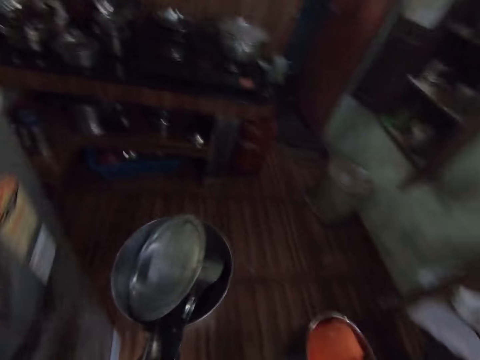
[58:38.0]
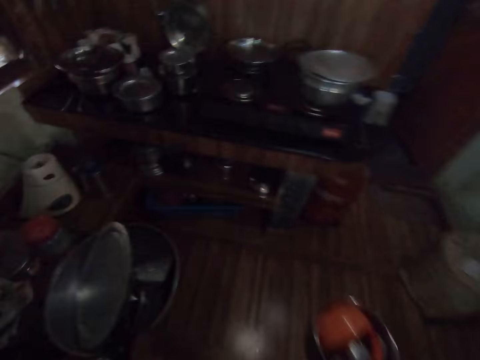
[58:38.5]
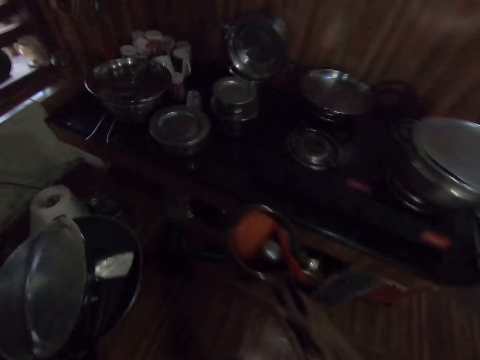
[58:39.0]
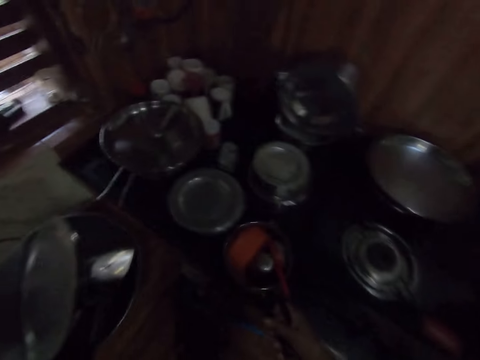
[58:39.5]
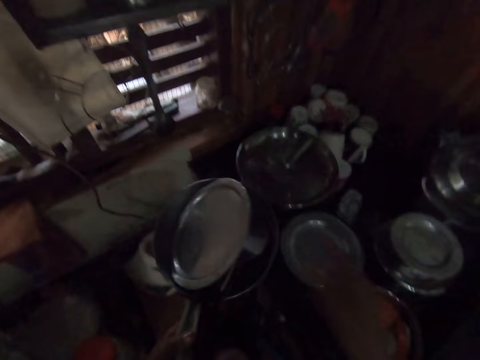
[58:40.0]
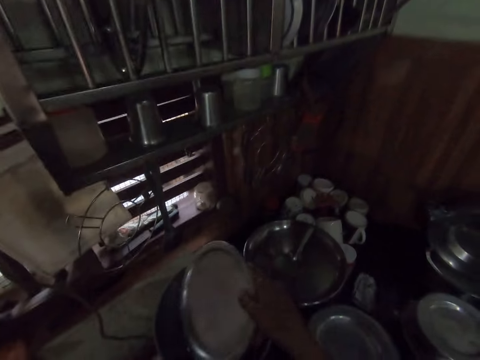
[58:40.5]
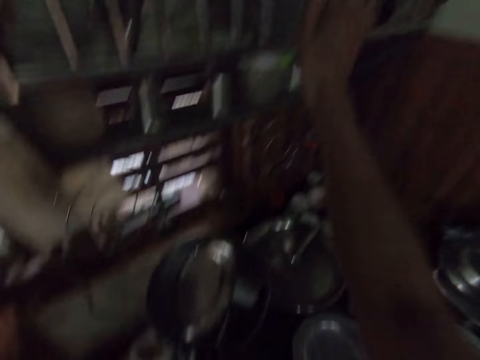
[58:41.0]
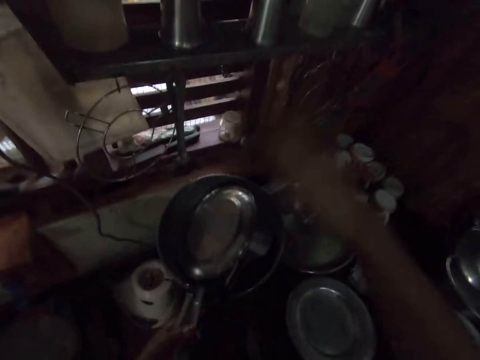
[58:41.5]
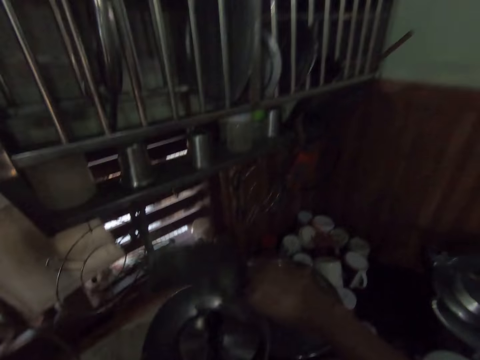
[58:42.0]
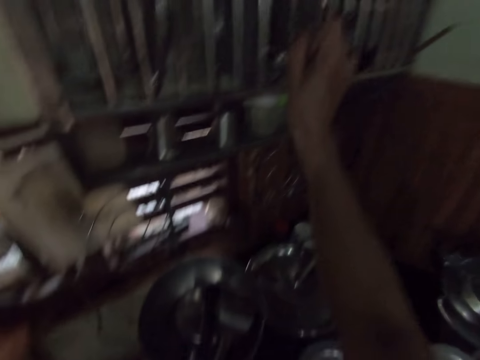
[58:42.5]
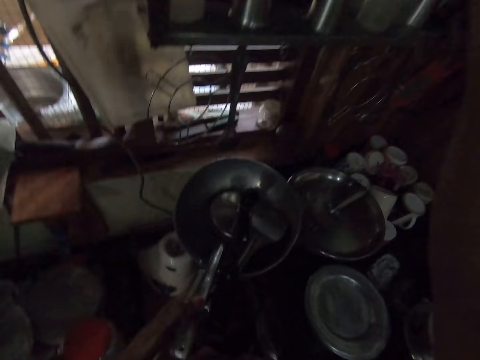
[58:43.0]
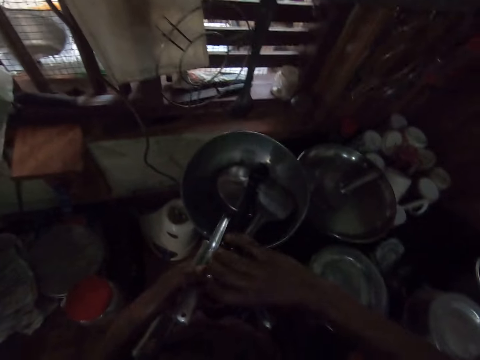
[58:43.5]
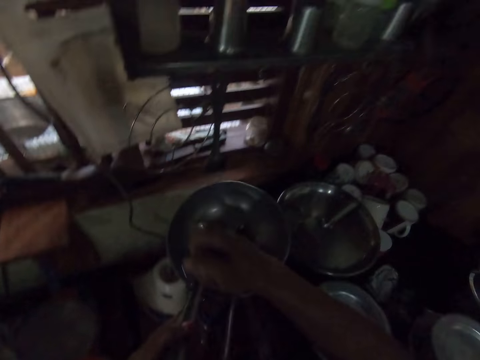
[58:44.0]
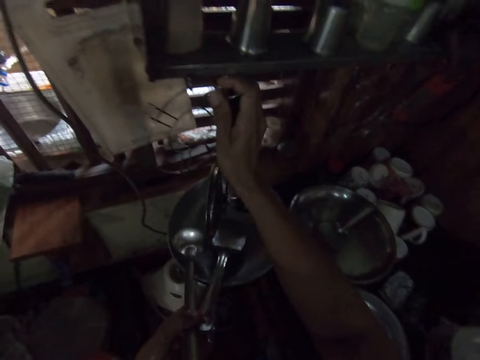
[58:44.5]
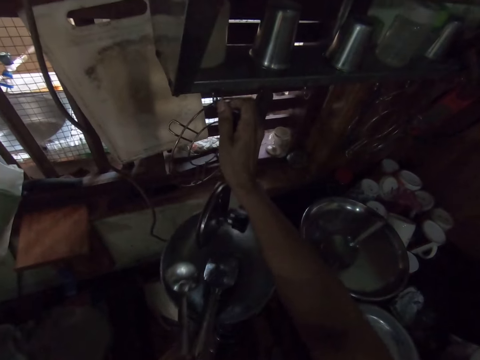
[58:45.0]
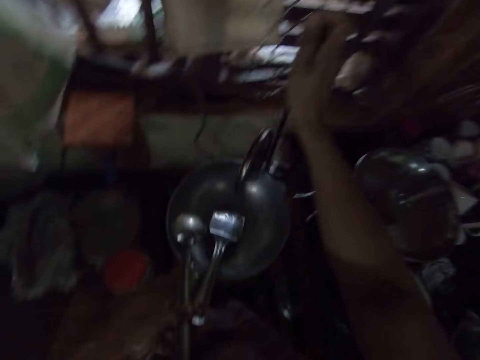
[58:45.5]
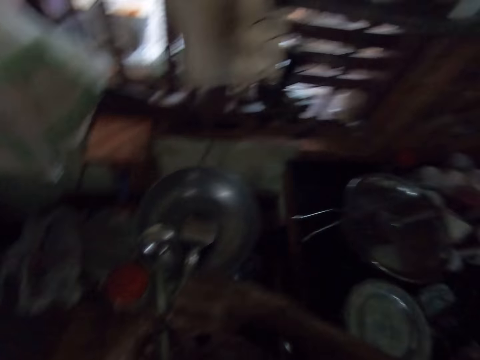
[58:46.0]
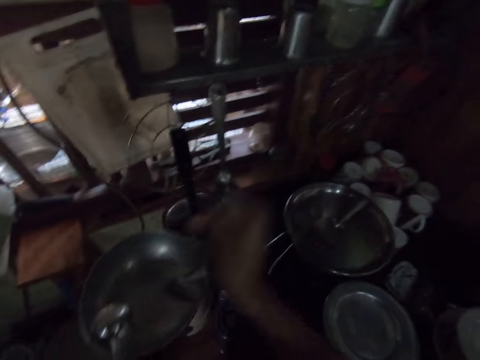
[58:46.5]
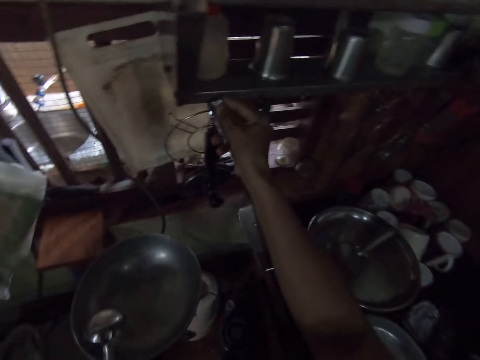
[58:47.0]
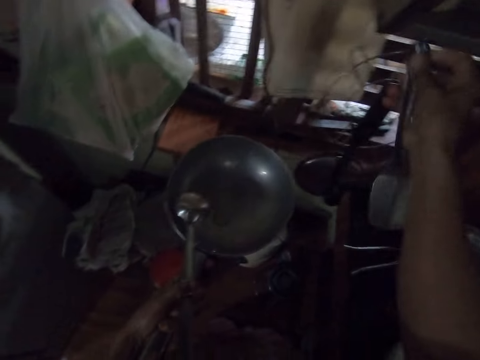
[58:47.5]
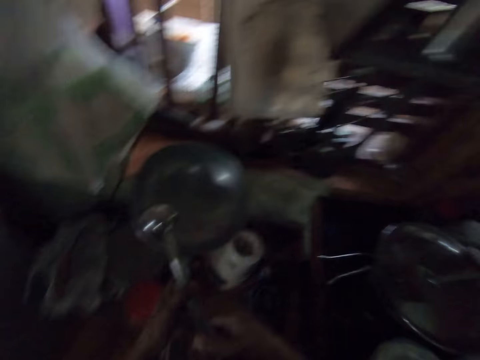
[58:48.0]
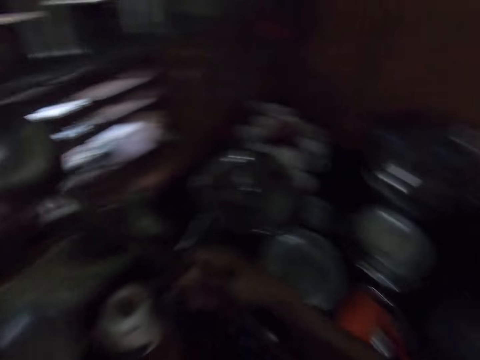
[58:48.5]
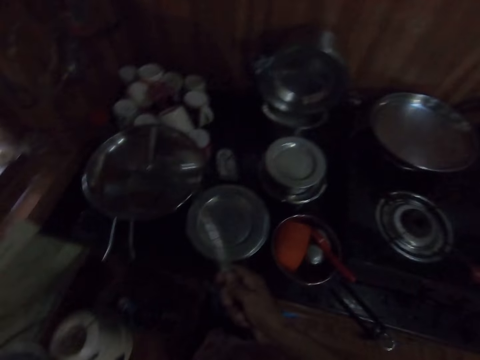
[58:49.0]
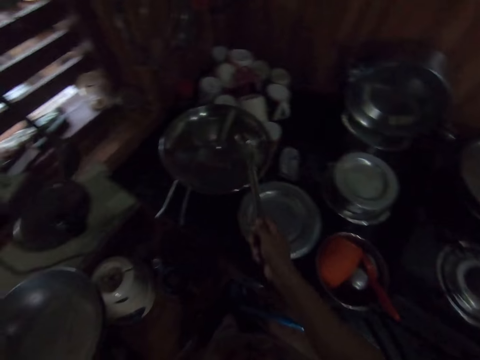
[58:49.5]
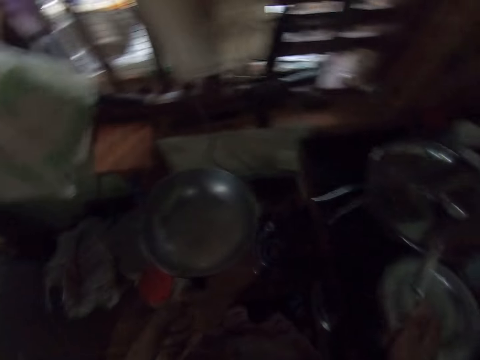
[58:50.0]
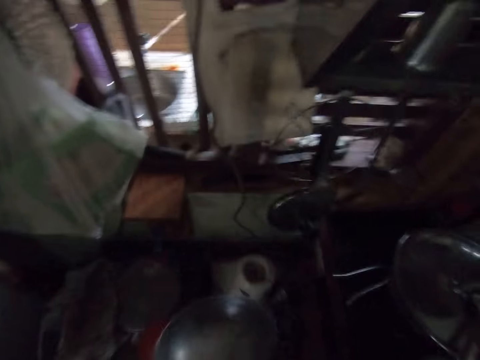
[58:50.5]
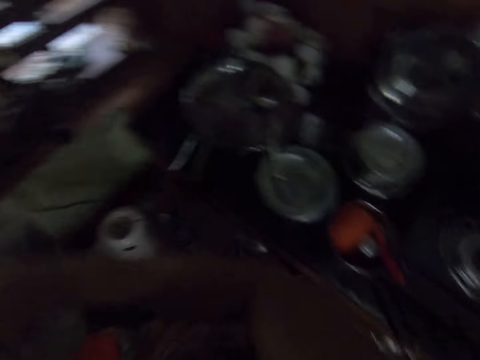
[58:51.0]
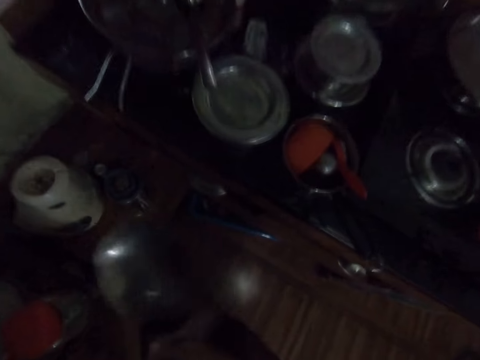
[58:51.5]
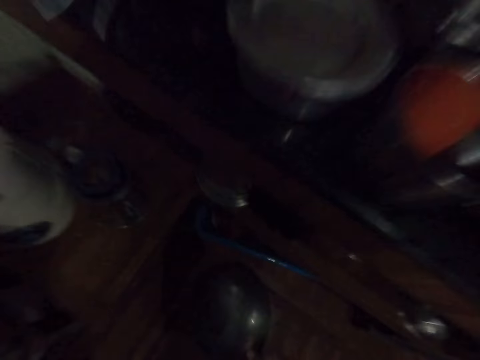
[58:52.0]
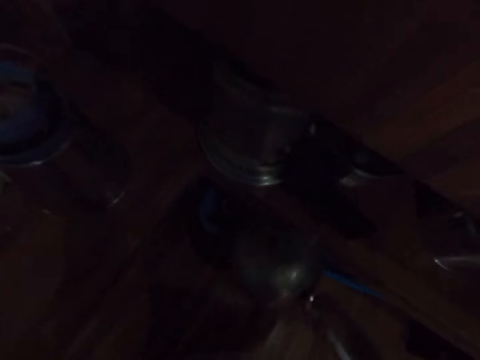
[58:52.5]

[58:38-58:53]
The camera wearer places the pot in her right hand on a gas cooker in a kitchen. She picks the plate from the frypan in her left hand with her right hand. She puts the plate in her right hand in a cabinet in the kitchen. She picks the plate from the frypan in her left hand with her right hand. She puts the plate in her right hand in the cabinet in the kitchen. She picks the spoon from the frypan in her left hand with her right hand. She hangs the cooking spoon on the utensil rack. She picks a cooking spoon in the pot in her left hand with her right hand. She hangs the spoon in her right hand on the hanger. She moves the right hand. She picks a cooking spoon in the pot in her left hand with her right hand. She lifts the spoon. She places the spoon in her right hand on the pot. She moves the spoon. She looks around. She passes the pot in her left hand to her right hand. She moves the cooking pan.

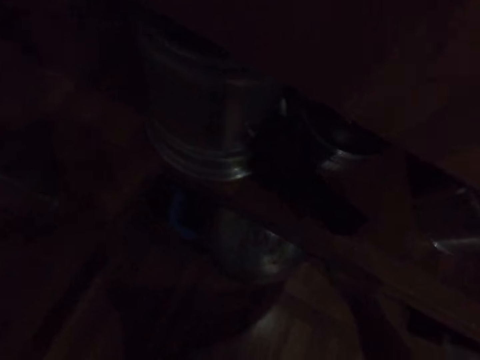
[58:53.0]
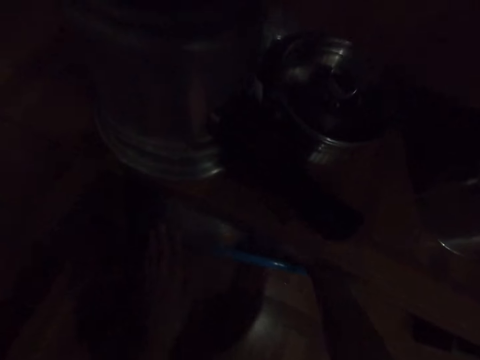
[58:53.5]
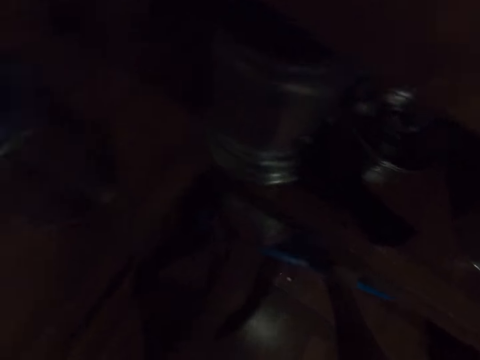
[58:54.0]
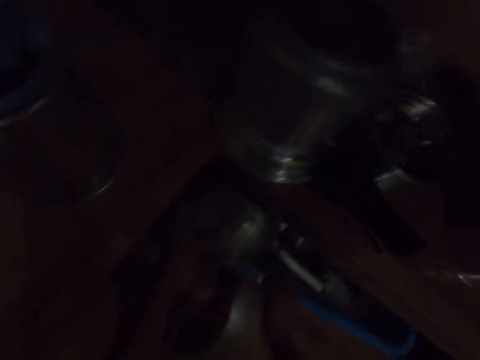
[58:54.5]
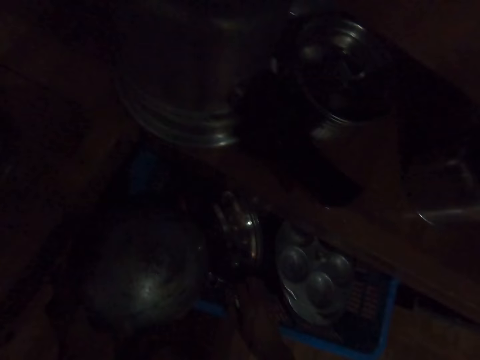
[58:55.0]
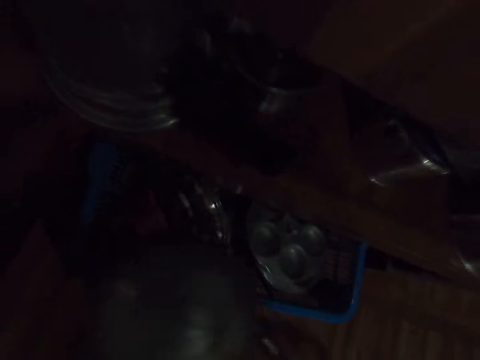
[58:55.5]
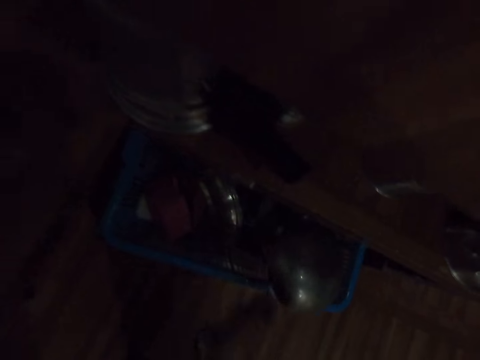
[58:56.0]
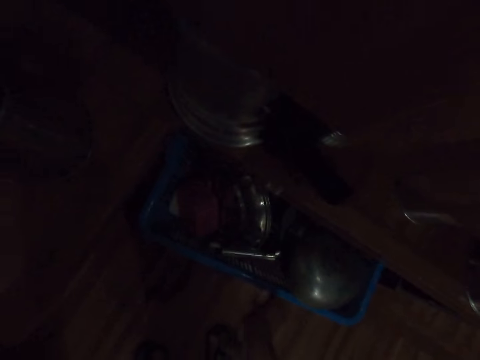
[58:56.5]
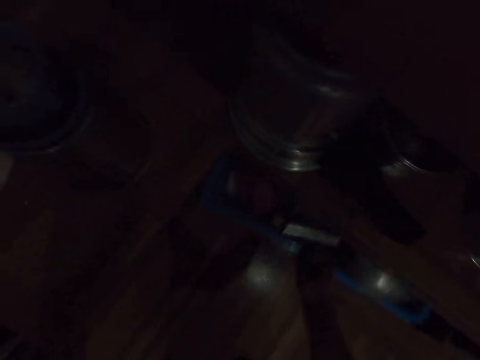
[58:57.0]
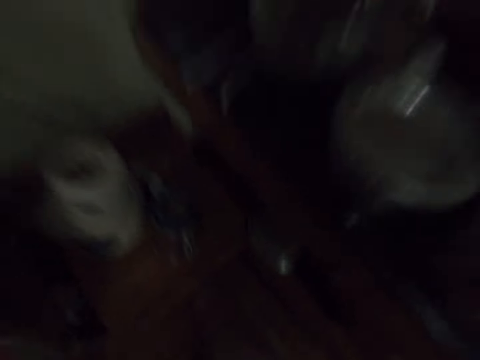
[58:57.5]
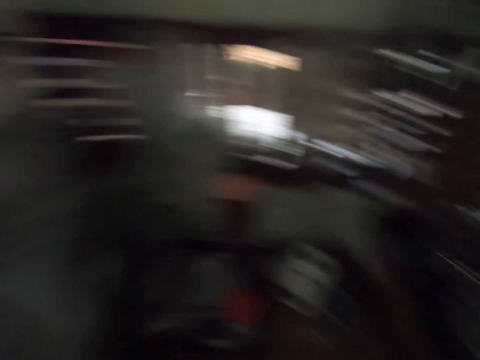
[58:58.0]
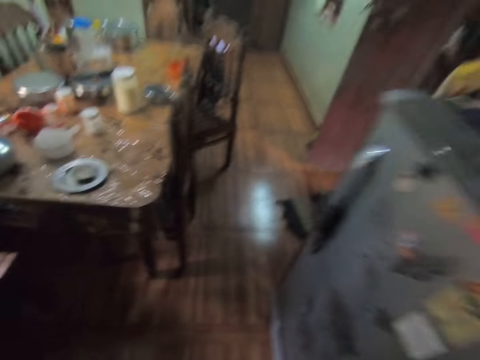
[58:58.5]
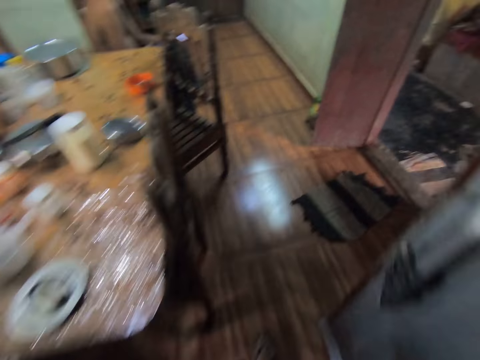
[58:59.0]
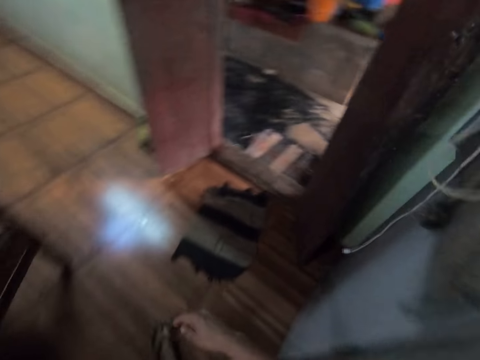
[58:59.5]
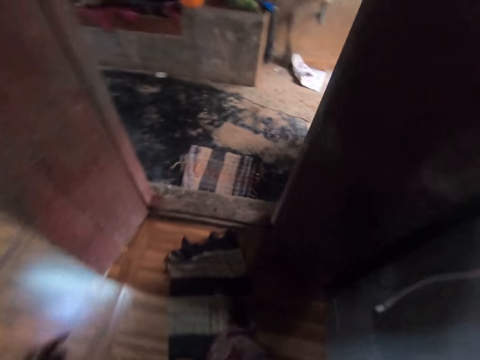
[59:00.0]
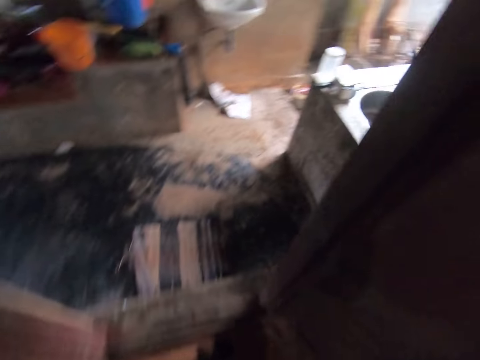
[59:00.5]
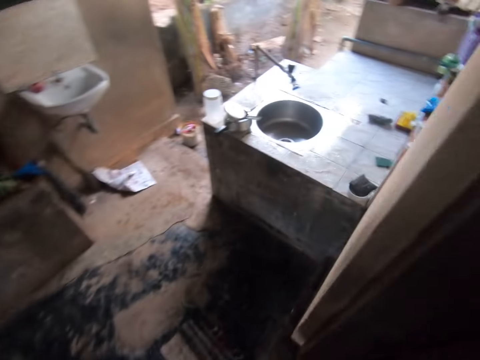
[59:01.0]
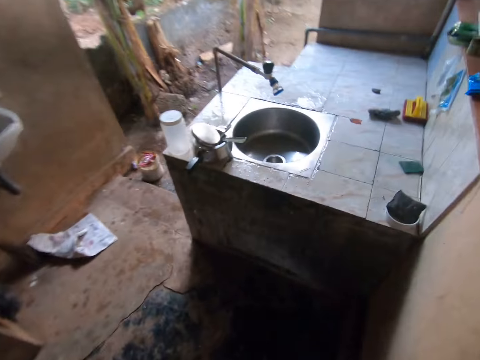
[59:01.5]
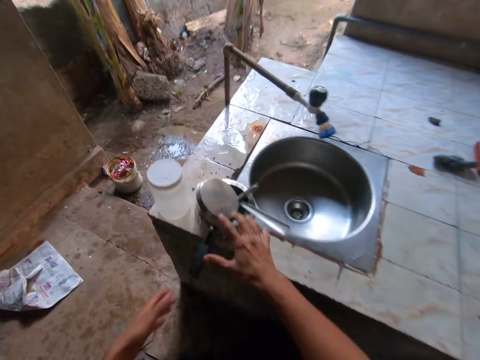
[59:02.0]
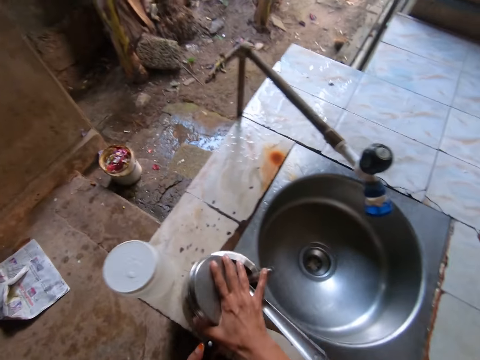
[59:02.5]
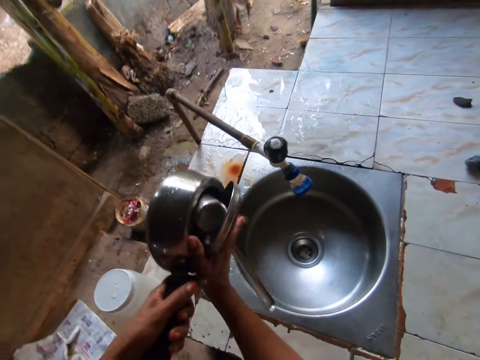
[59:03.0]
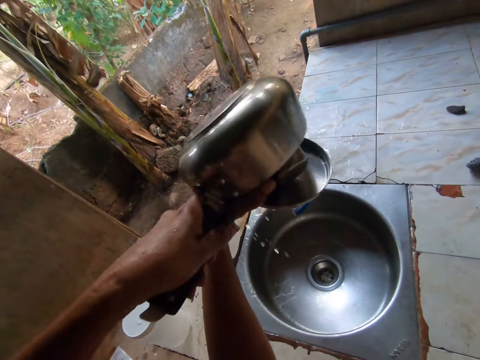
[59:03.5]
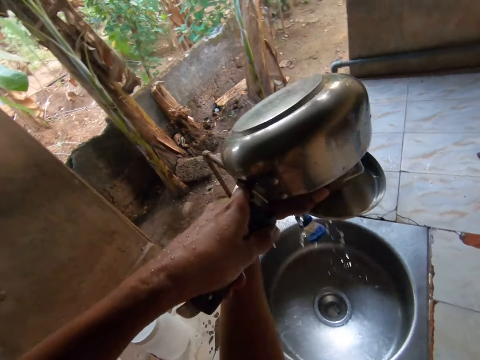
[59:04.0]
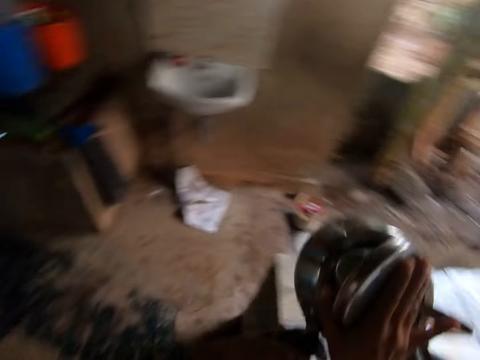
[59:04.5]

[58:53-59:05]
The camera wearer stores the pot in her right hand in a cupboard. She pushes the utensils on the cabinetry. She drags something in the cupboard with her right hand. She arranges the utensils. She drops a spoon in her right hand in the basket. She pushes the basket in the cupboard with her right hand. She stands up. She walks out of the kitchen. She picks a pot and lid on the cabinet with both hands. She holds the cooking pot. She drains water from the pot and lid in both hands.
